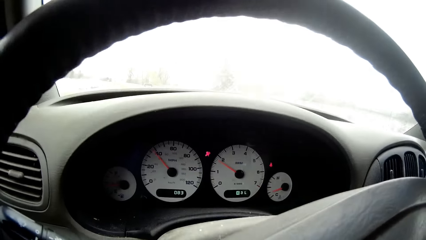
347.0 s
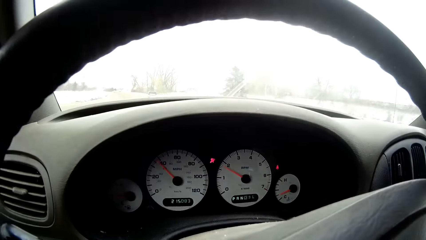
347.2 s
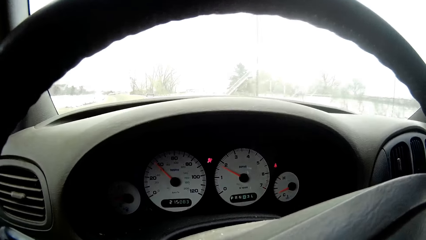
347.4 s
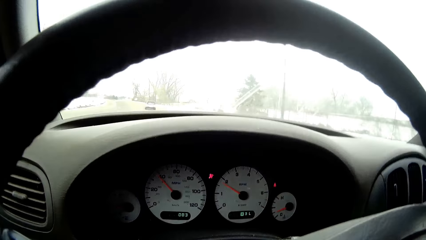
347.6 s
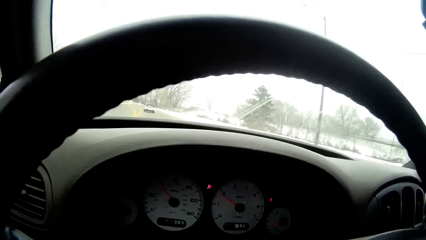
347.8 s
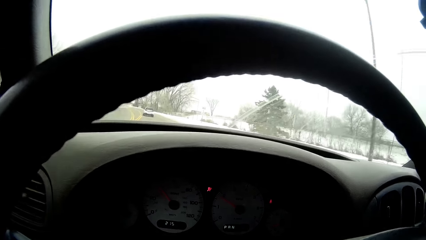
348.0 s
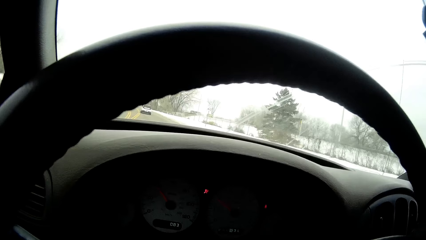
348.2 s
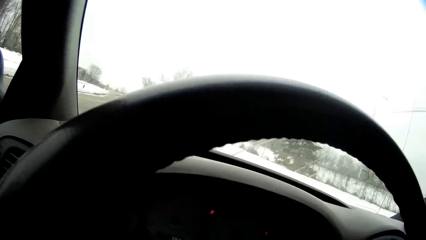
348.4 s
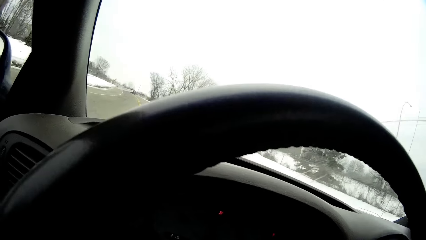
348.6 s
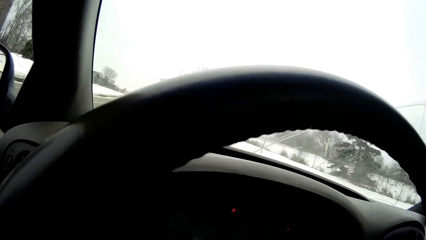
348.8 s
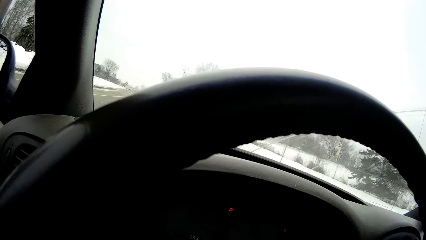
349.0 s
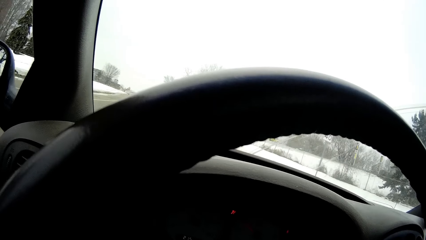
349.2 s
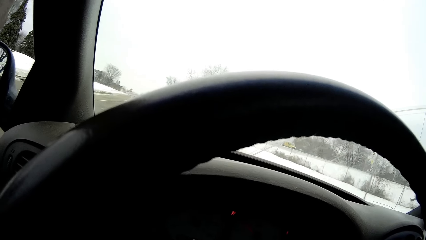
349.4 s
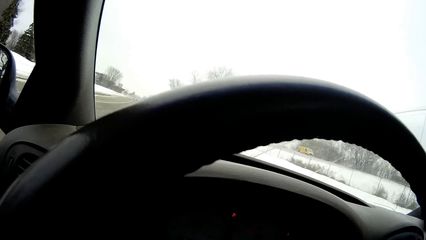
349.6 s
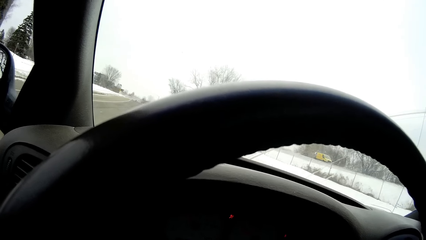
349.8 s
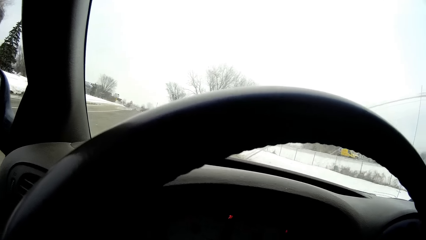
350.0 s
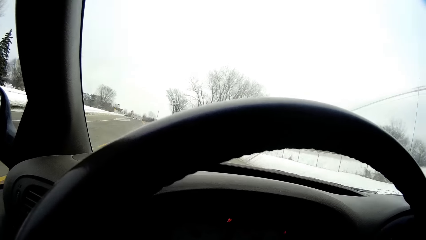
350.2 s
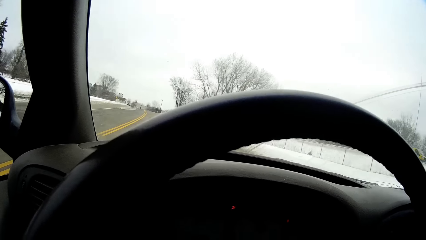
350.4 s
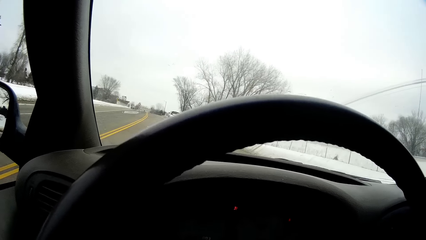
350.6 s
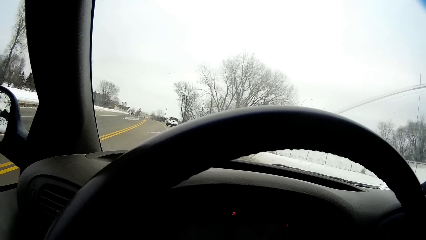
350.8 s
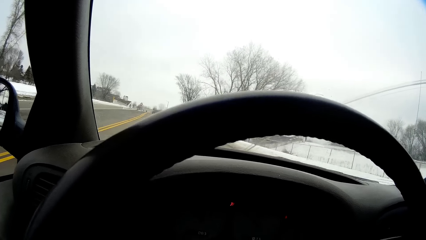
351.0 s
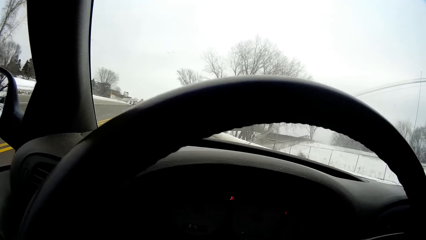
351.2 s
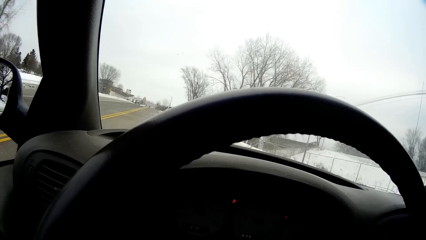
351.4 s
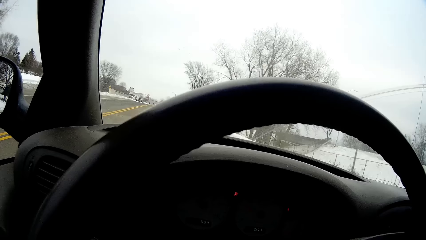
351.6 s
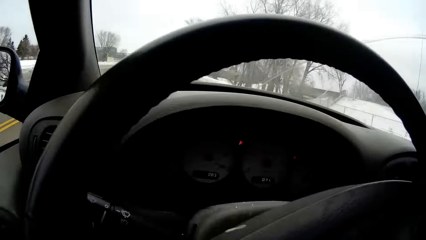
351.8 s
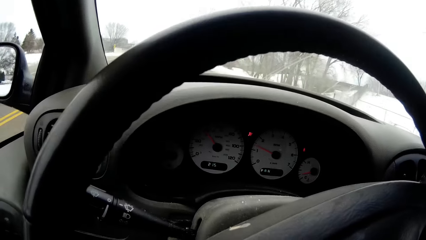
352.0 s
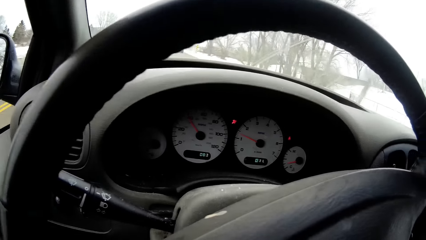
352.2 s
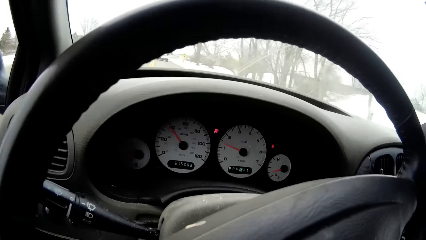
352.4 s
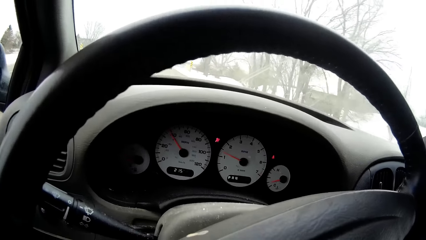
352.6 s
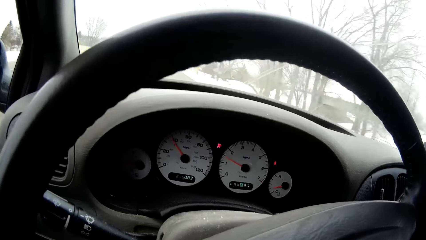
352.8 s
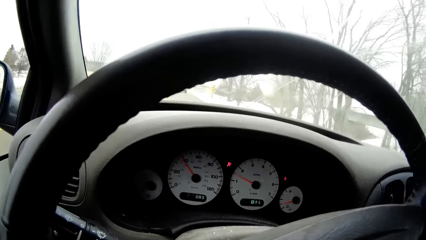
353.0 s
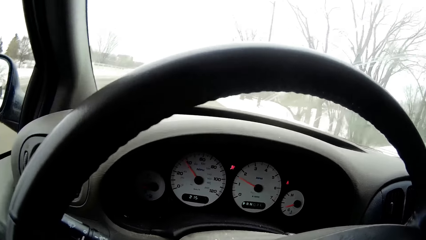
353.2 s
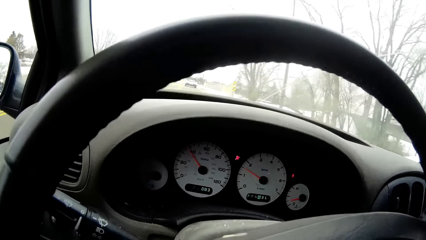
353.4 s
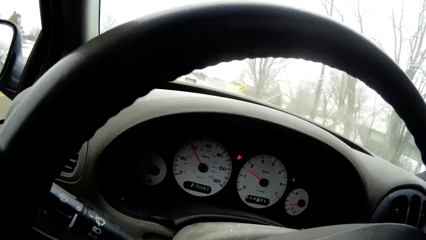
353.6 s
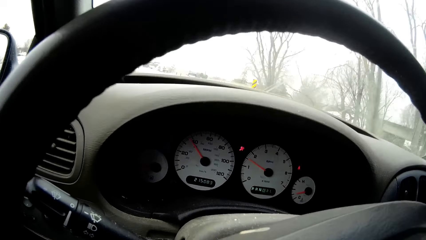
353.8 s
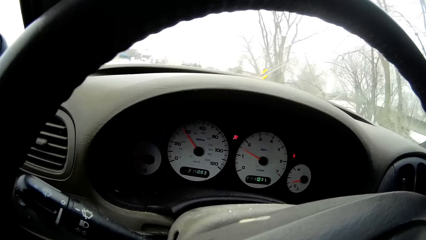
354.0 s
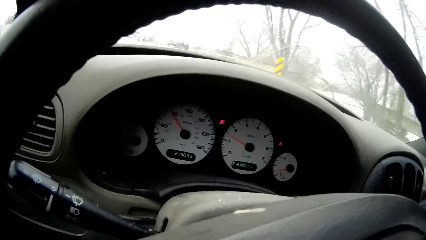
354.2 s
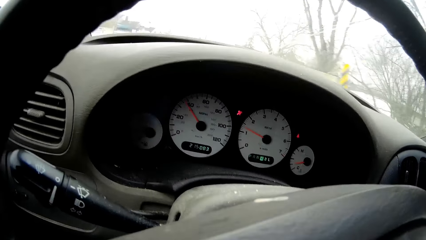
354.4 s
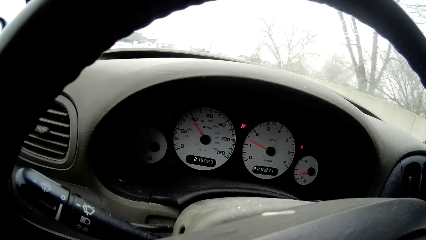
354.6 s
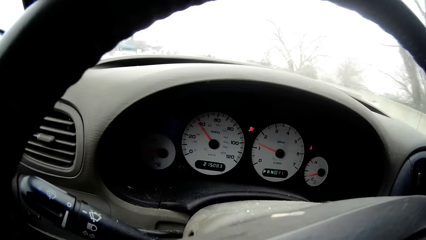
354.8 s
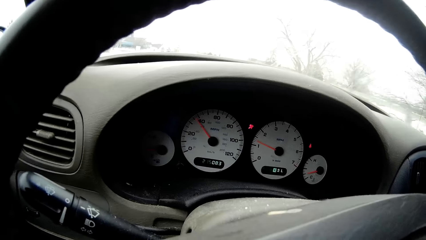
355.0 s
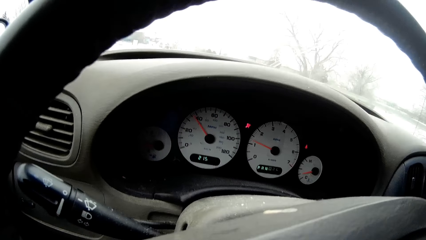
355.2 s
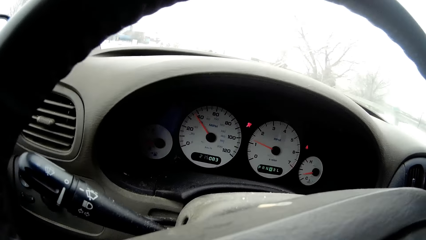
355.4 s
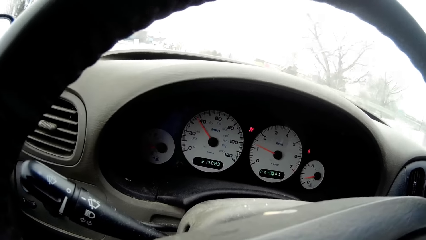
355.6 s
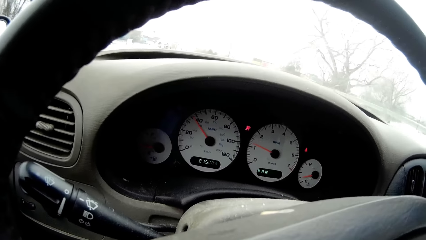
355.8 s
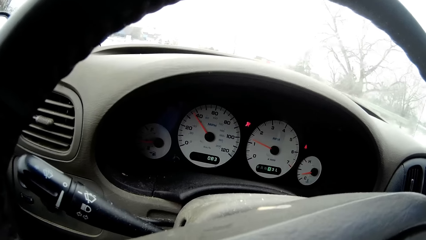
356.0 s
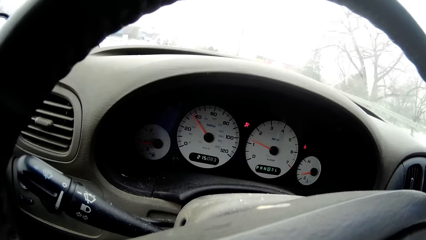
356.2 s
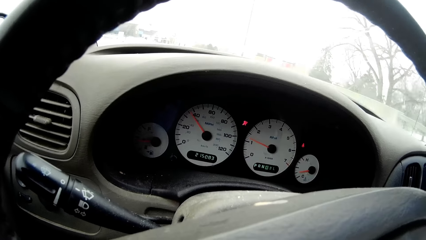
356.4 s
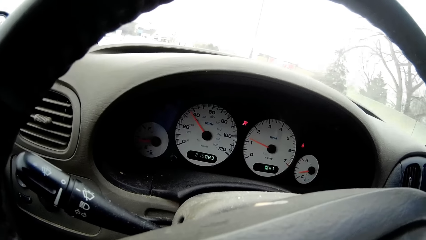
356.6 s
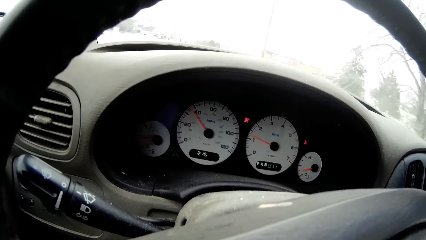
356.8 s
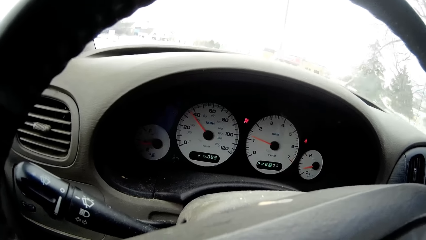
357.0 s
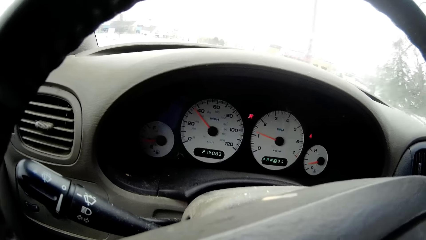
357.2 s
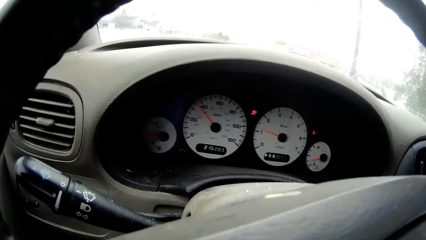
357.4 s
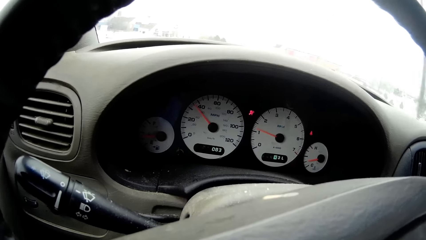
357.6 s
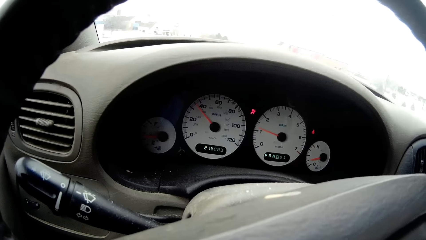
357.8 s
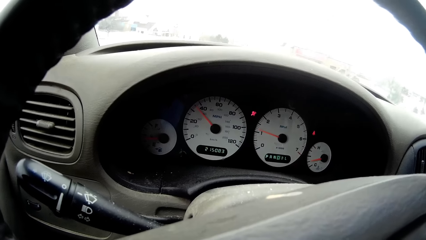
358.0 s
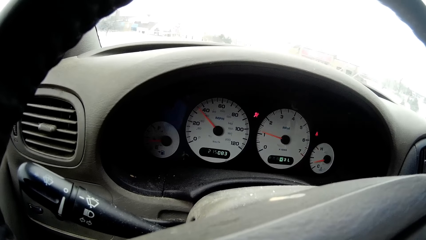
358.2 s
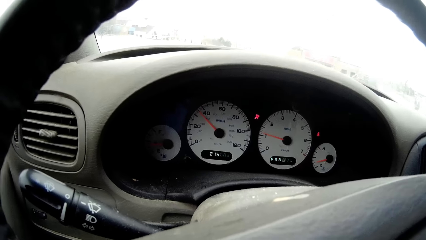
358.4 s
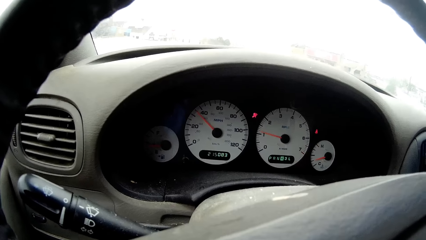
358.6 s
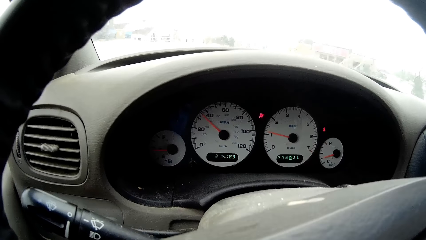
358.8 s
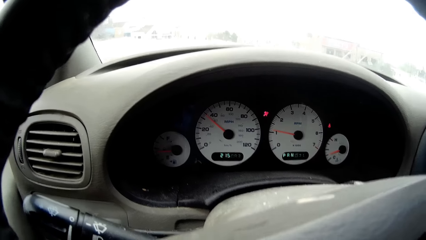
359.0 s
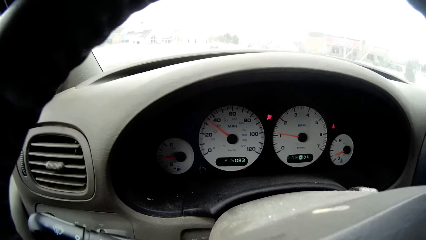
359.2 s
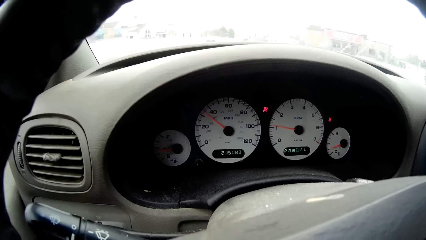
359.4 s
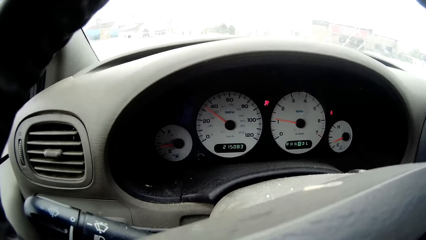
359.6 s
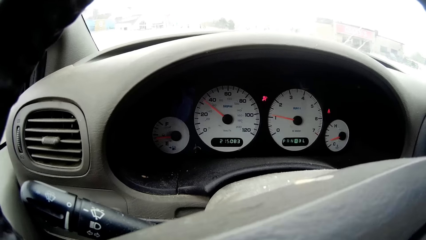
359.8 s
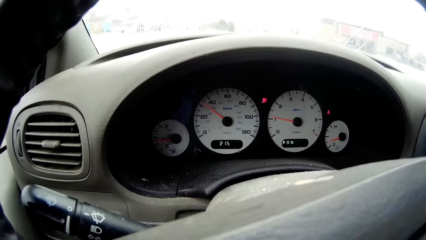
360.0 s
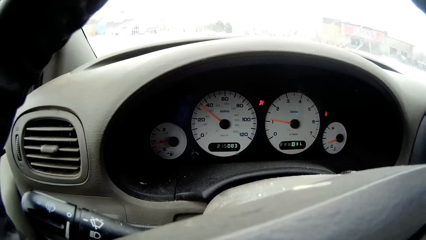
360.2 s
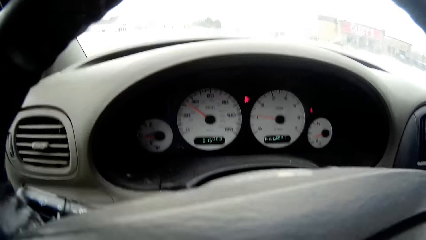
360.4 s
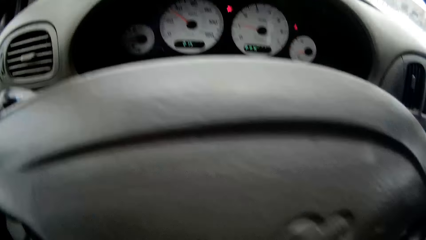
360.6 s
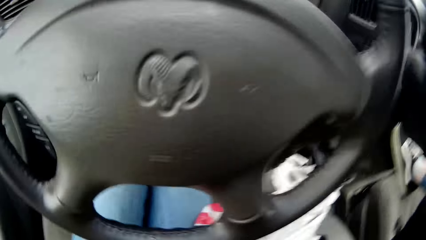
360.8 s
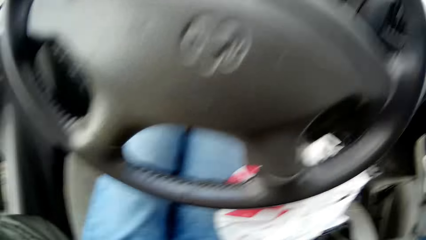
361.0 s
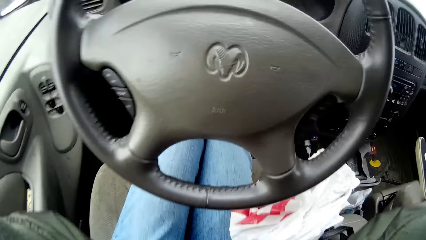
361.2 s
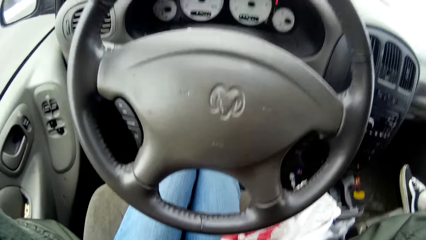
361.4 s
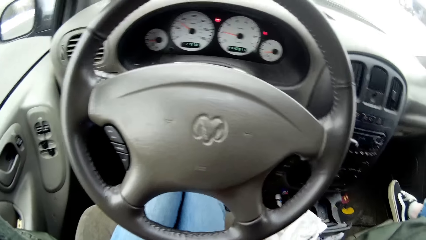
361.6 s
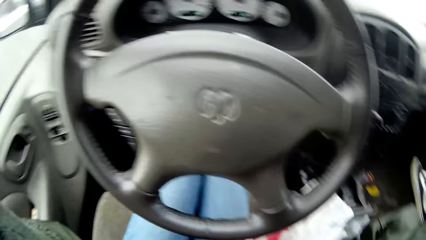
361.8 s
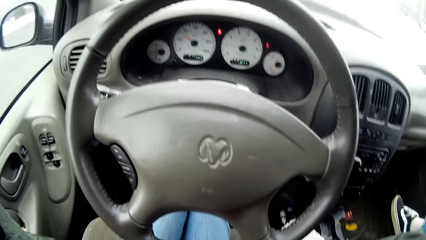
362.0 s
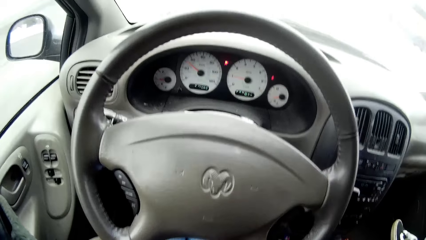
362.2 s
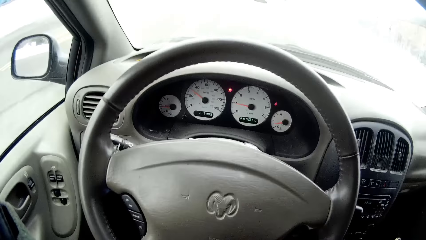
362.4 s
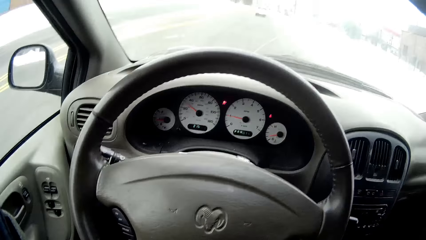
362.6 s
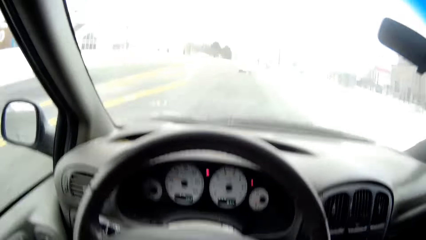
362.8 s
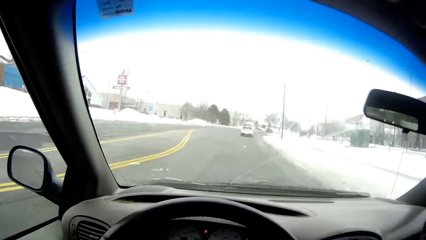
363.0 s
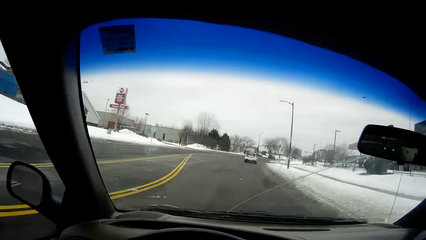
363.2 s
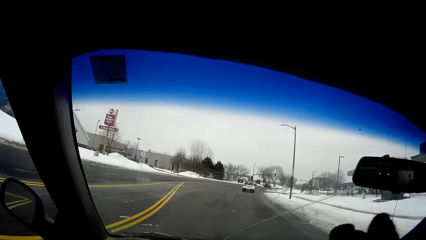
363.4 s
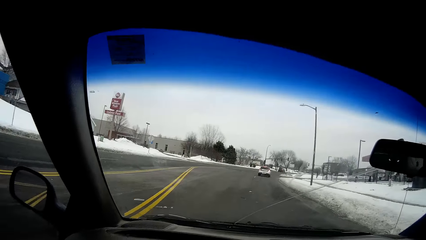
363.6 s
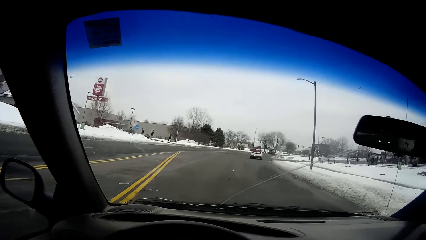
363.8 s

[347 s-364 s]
The camera wearer removes a hand from the steering wheel. She adjusts the camera on her head with both hands.
